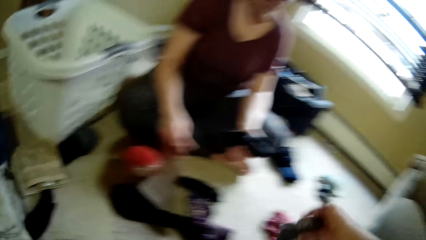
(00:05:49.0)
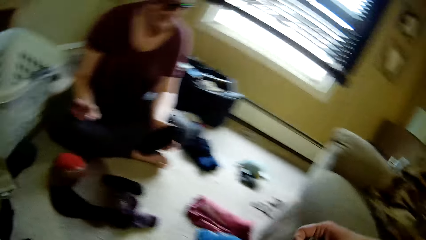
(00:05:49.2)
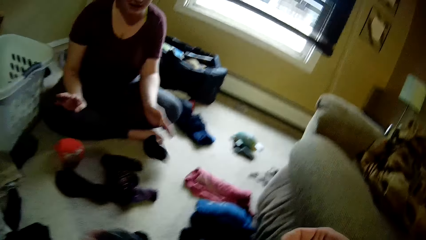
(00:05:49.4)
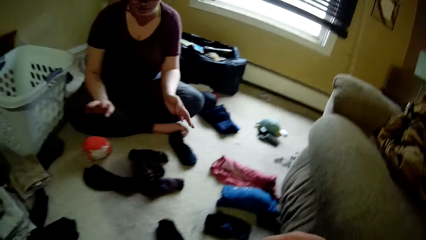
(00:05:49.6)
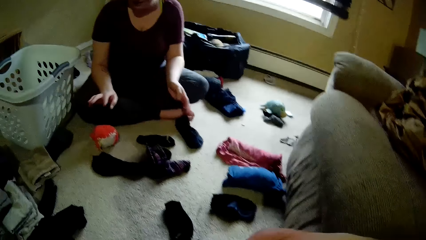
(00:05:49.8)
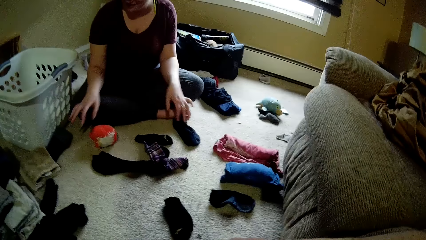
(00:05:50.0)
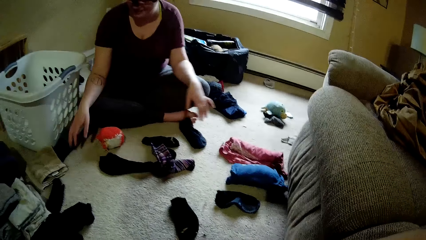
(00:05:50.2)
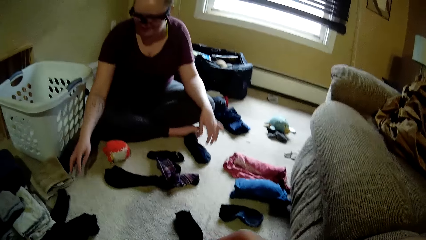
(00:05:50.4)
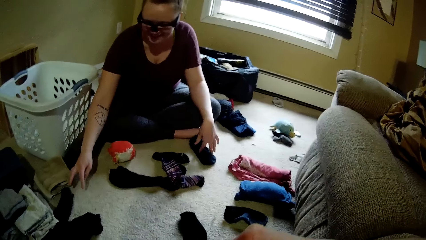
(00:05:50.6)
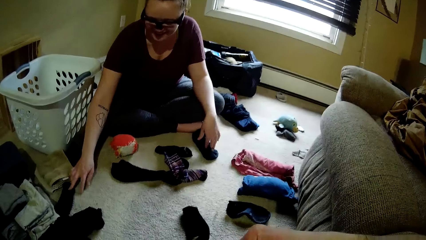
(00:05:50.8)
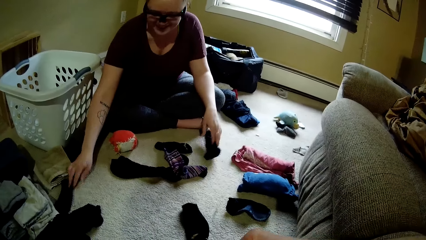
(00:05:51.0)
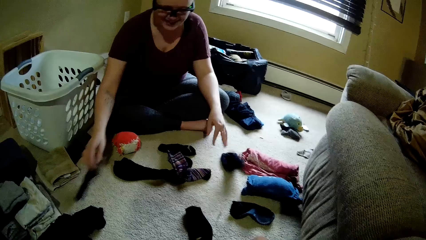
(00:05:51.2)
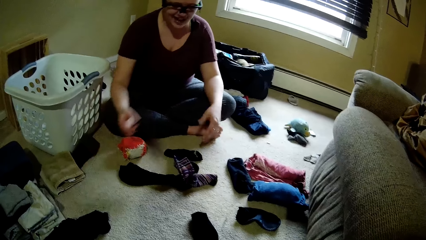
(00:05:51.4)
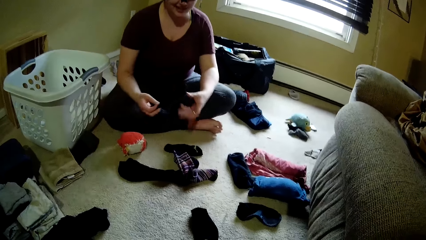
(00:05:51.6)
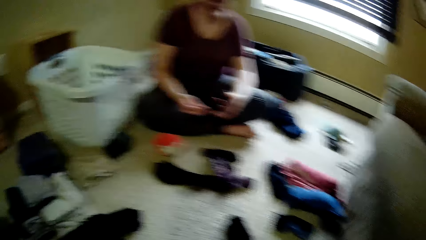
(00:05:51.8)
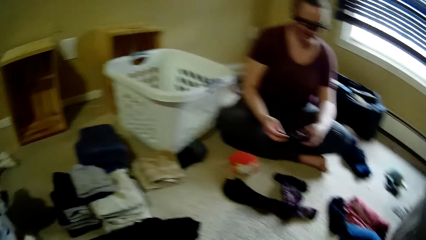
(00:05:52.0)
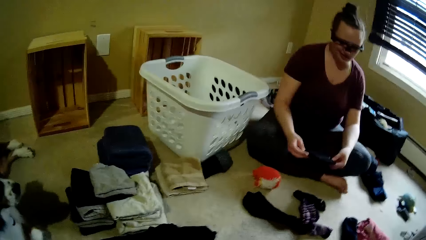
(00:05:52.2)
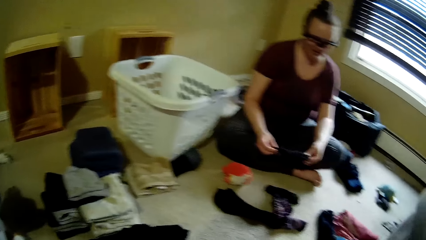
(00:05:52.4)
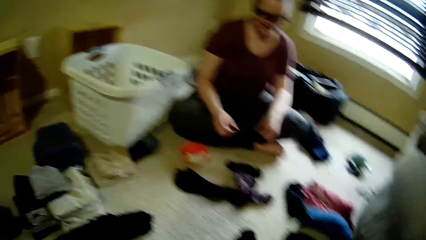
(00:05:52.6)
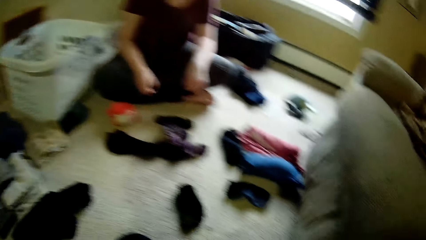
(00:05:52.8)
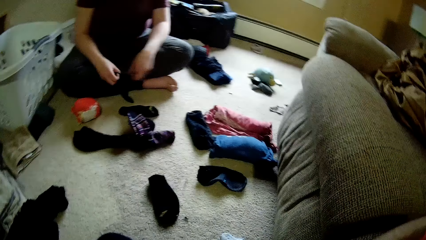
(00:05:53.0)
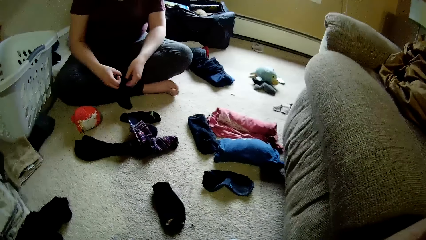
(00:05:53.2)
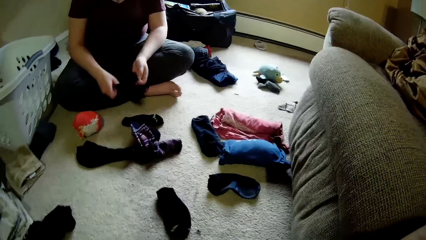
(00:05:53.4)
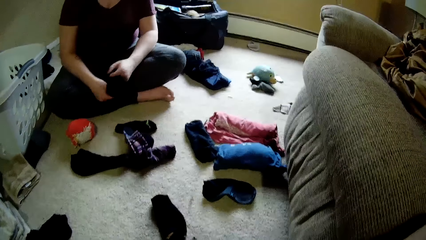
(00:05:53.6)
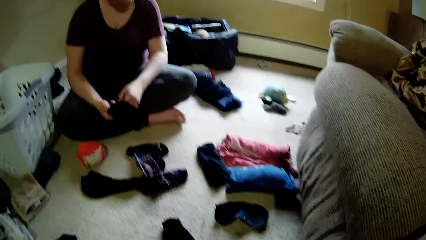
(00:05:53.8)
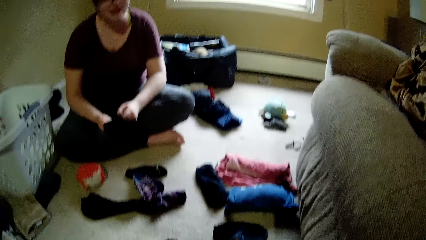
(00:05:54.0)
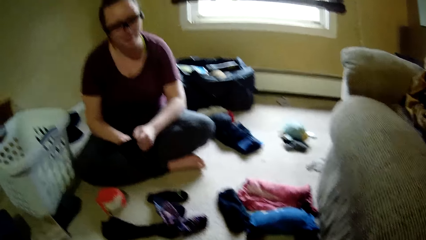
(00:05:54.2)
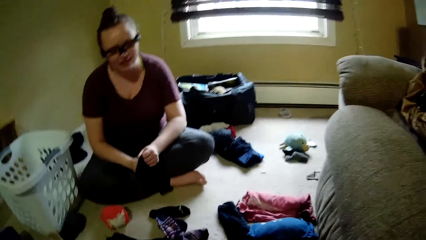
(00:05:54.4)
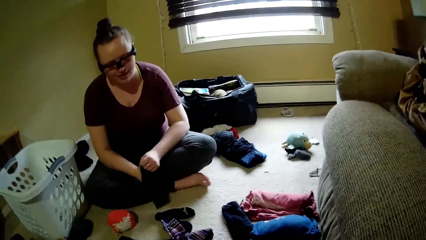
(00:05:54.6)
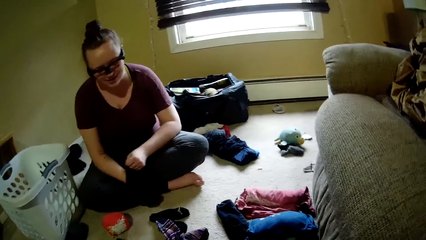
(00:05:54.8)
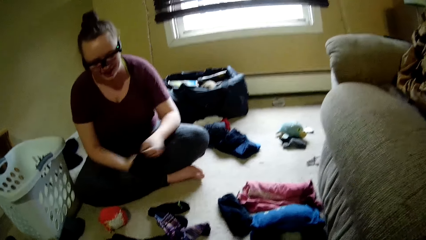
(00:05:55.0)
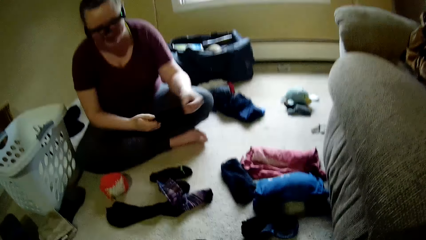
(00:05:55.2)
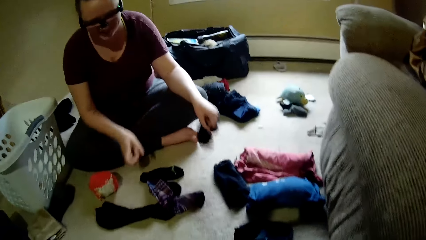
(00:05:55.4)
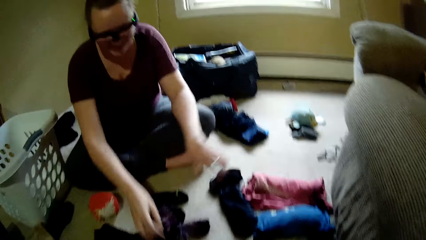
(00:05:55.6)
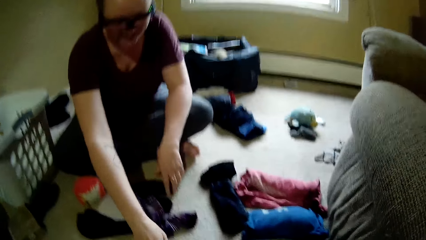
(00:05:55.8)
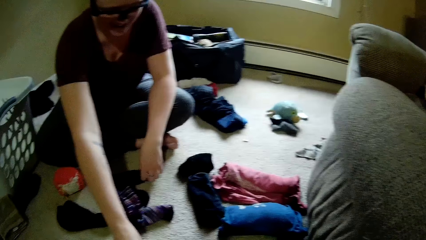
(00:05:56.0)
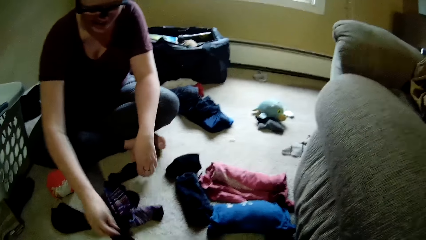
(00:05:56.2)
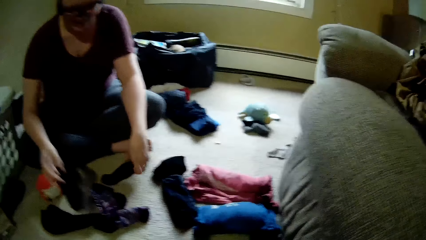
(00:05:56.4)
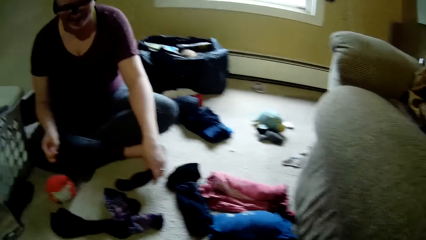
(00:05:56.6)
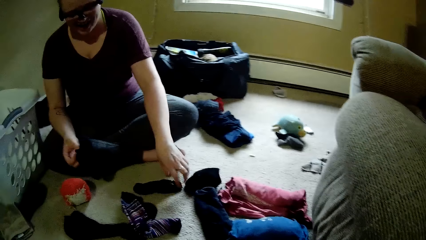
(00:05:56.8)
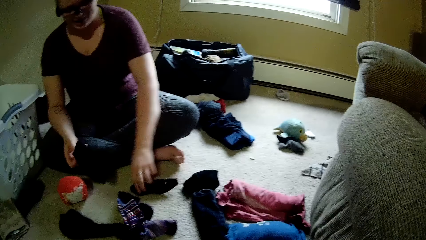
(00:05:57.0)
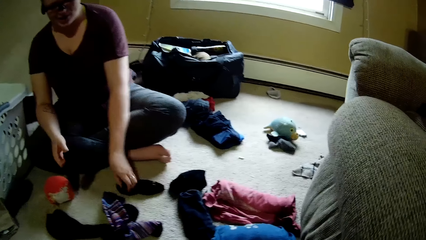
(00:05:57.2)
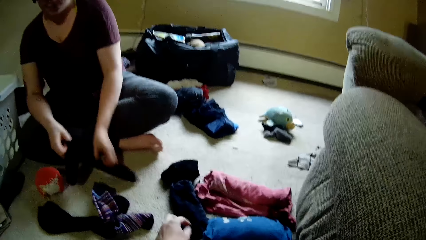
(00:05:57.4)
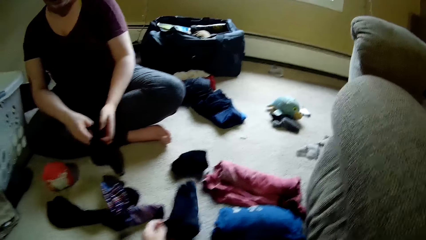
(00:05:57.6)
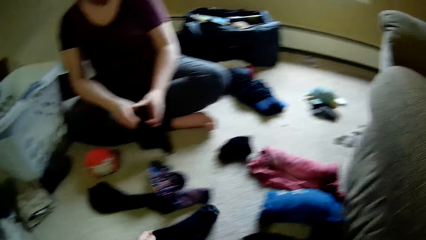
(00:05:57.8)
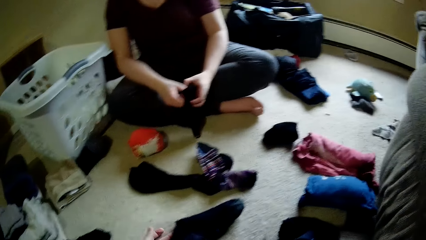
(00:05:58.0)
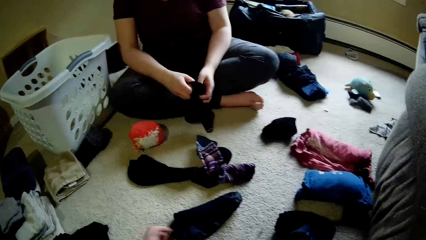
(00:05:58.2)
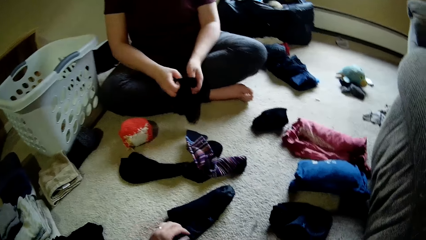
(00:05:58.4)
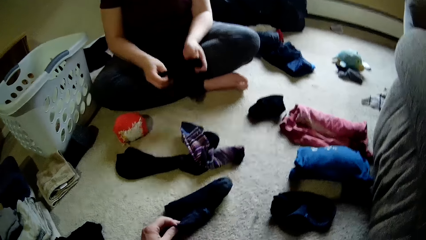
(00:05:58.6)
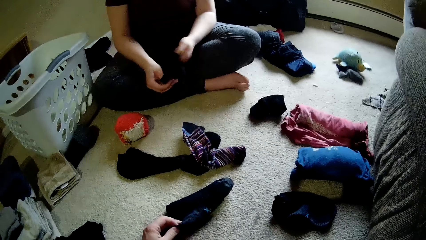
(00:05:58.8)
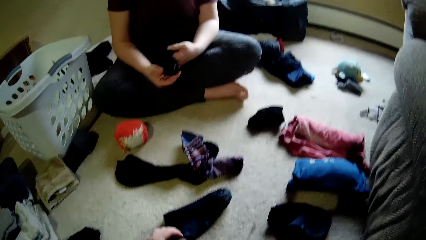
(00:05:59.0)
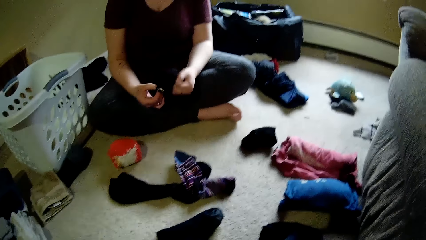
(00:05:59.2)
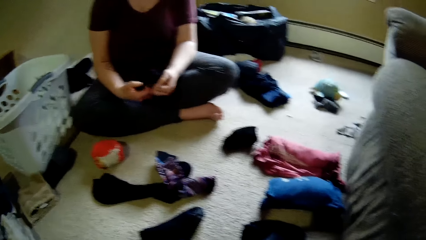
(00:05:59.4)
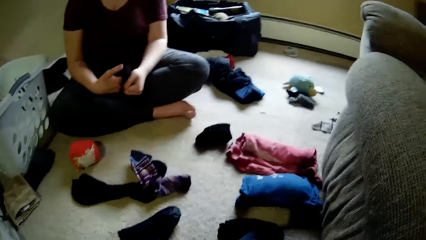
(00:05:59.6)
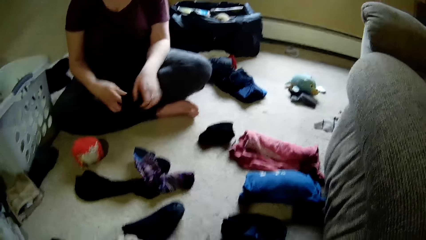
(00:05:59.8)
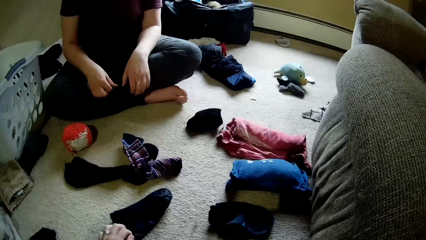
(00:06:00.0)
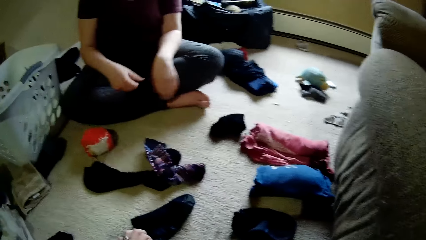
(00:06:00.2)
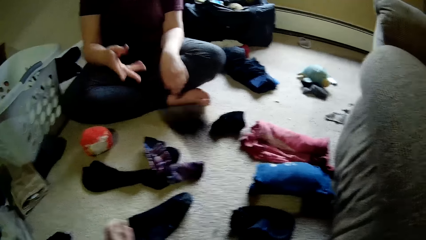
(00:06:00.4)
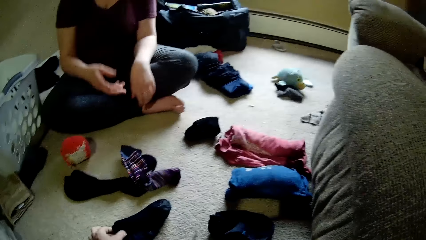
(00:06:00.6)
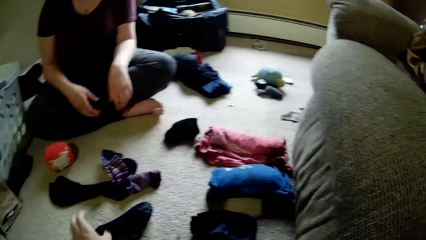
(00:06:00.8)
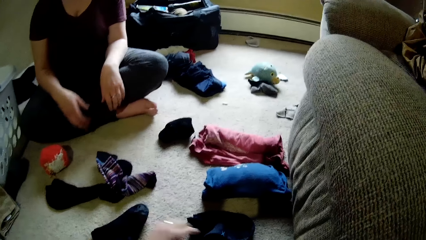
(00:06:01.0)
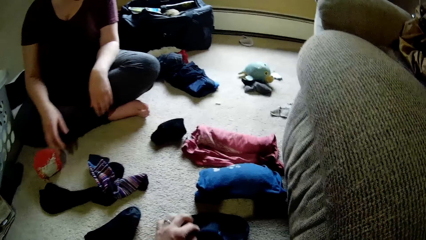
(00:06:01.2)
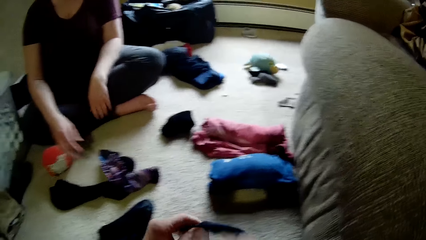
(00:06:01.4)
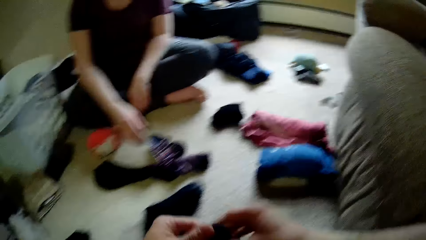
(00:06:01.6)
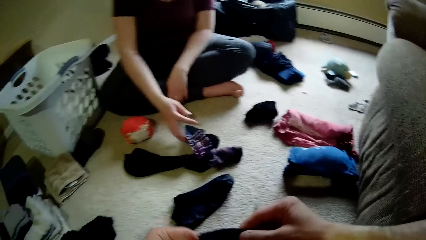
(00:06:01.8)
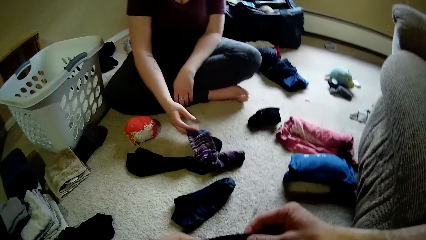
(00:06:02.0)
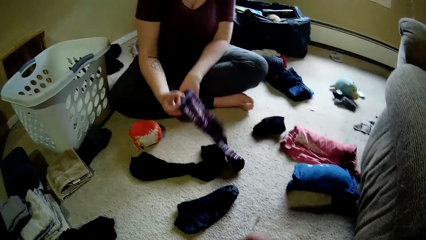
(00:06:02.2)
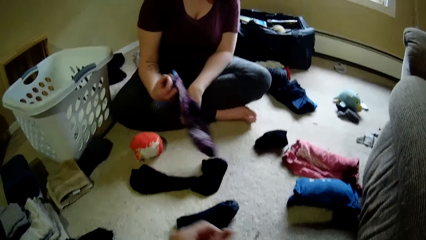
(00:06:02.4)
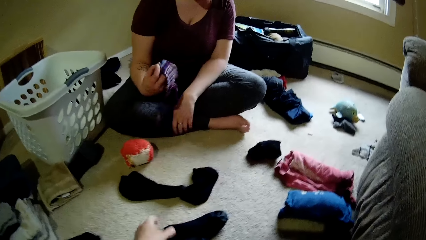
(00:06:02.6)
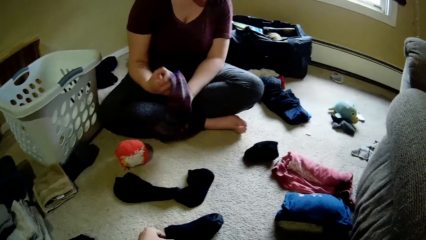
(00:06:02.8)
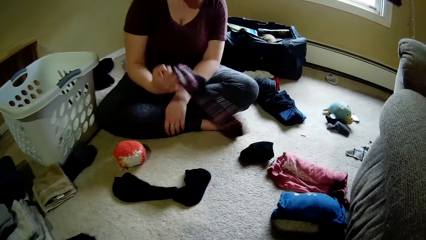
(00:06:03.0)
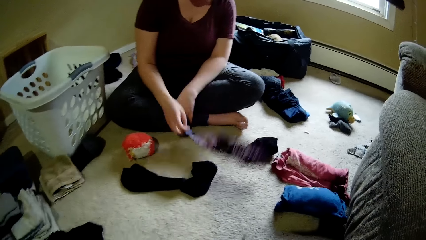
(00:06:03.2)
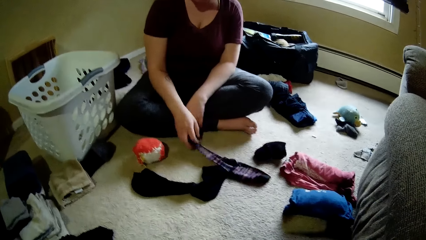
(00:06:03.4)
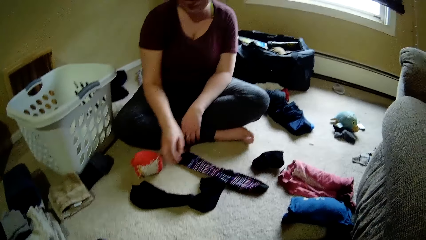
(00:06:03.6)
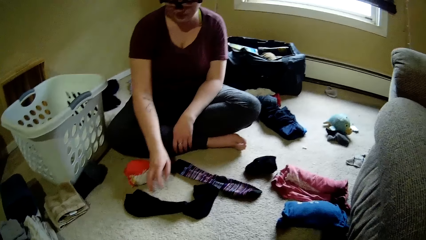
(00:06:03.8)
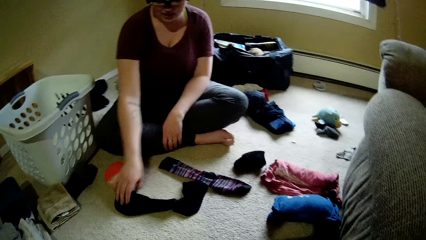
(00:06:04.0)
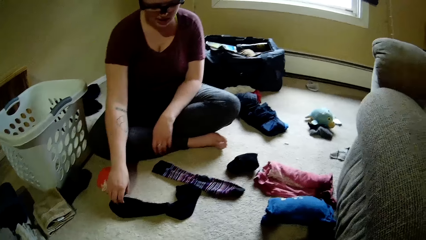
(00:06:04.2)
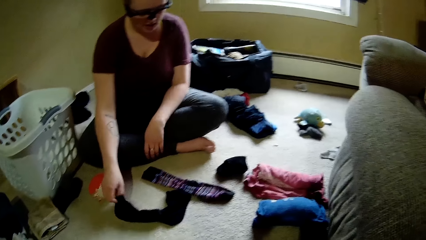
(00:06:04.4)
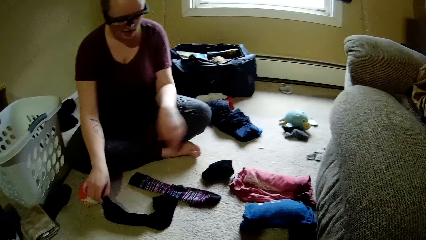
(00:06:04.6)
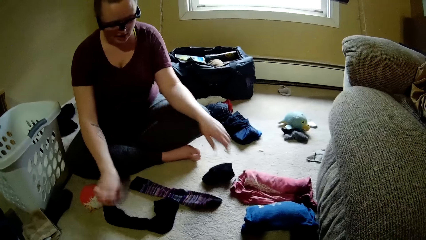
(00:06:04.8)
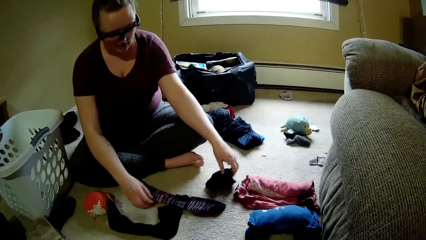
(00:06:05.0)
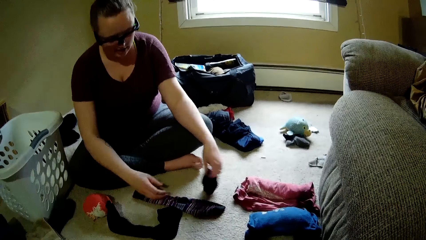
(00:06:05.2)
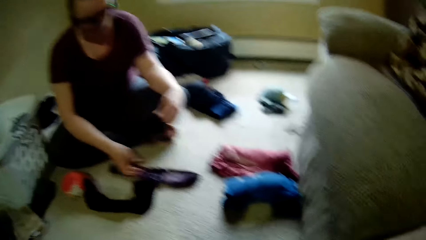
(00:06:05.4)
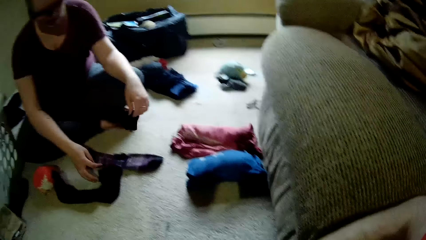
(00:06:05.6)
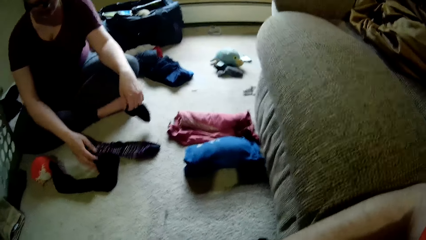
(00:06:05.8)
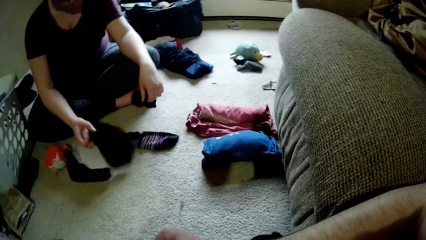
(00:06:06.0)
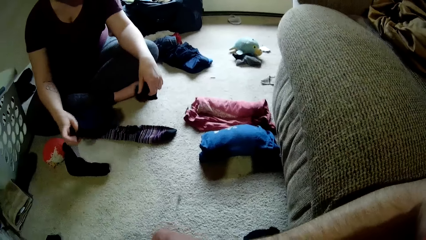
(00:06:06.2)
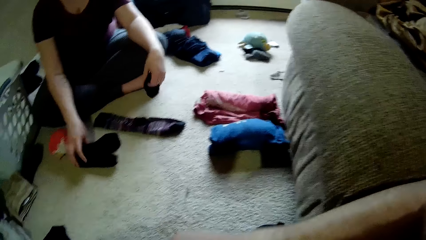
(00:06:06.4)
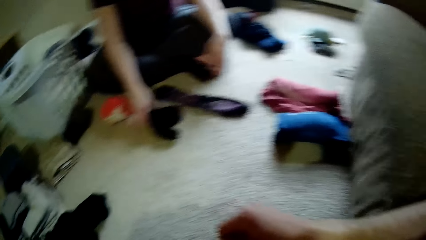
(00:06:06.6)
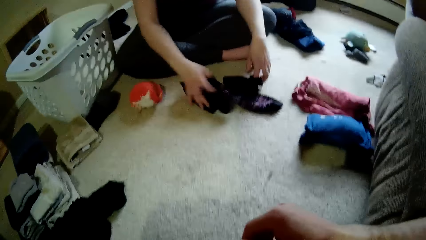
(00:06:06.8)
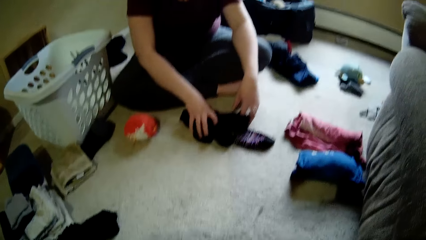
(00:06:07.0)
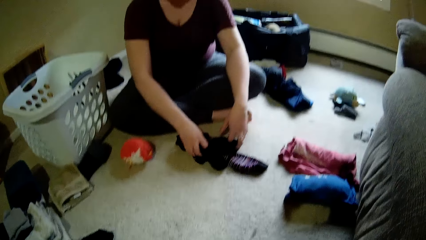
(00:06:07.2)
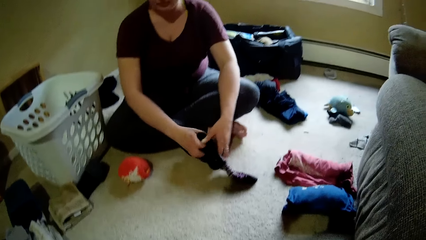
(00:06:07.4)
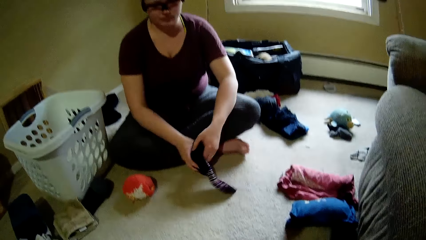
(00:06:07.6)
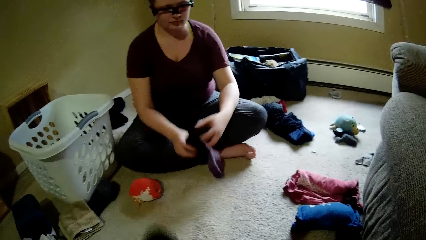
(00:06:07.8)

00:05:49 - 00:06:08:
The camera wearer picks up the socks from the floor. The woman picks up the socks from the floor with her right hand. She unfolds the socks. She drops the sock to the ground with her left hand. She picks up the socks from the floor with her right hand. She drops the sock to the ground with her left hand. She holds the black sock in her left hand. The camera wearer picks up the socks from the floor. The woman unfolds the socks and throws the socks on the floor. She drops the sock to the ground with her left hand. The camera wearer picks up the socks from the floor. The woman picks up the socks from the floor with her right hand. She drops the sock to the ground with her right hand. The camera wearer talks to the woman. The woman picks up the socks from the floor with her right hand. She picks up the socks with her left hand. She picks up the socks with her right hand. She drops the sock to the ground with her right hand. She drops the socks to the ground with both hands.
